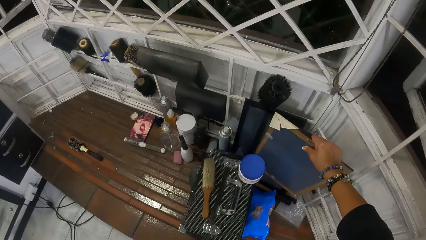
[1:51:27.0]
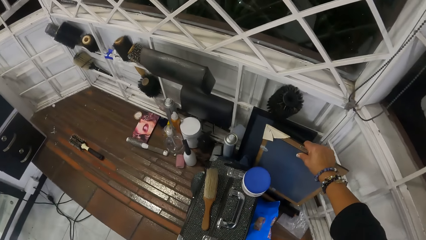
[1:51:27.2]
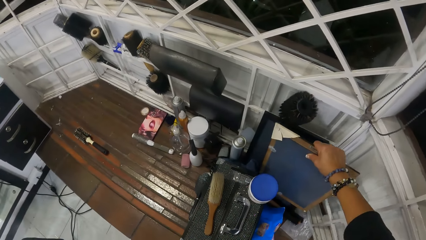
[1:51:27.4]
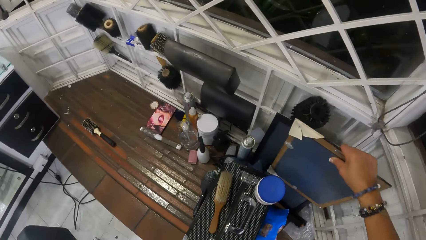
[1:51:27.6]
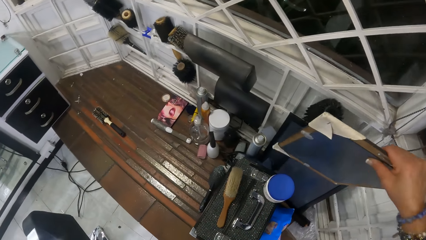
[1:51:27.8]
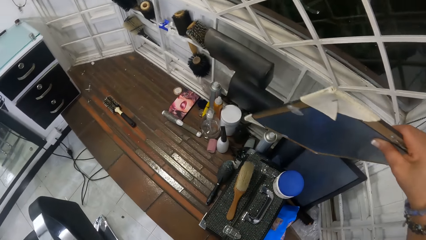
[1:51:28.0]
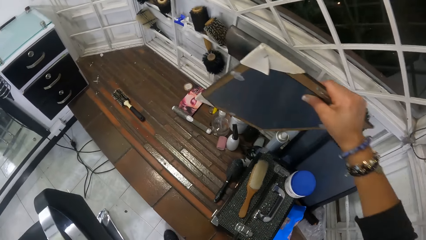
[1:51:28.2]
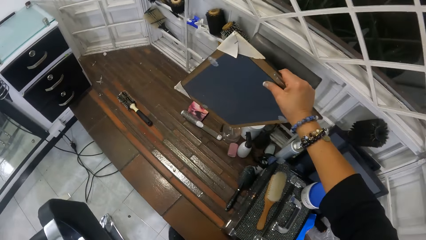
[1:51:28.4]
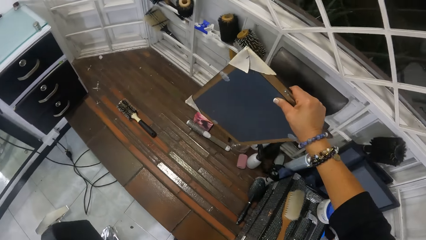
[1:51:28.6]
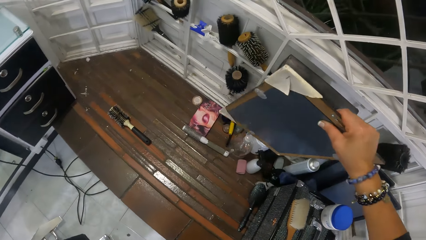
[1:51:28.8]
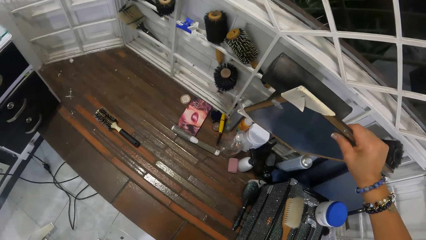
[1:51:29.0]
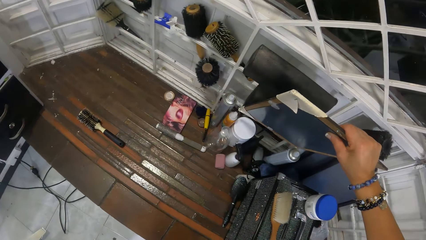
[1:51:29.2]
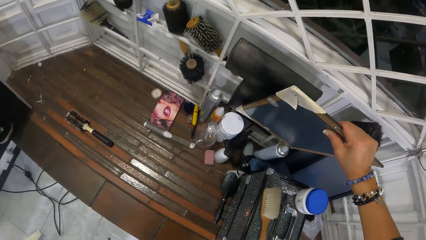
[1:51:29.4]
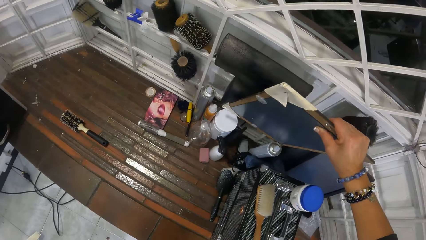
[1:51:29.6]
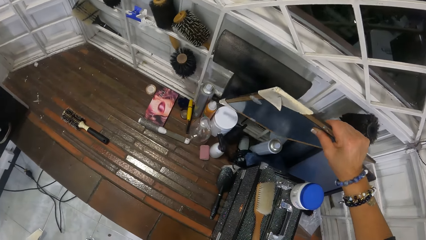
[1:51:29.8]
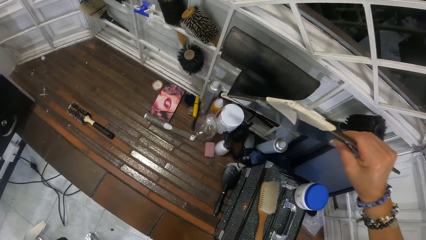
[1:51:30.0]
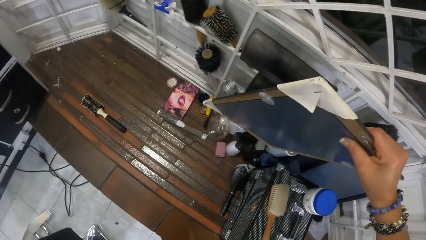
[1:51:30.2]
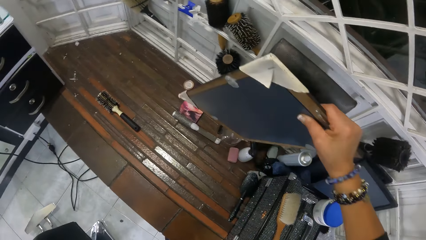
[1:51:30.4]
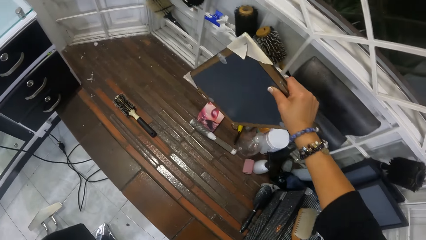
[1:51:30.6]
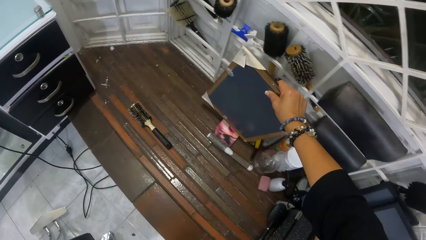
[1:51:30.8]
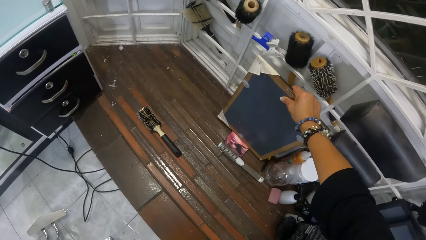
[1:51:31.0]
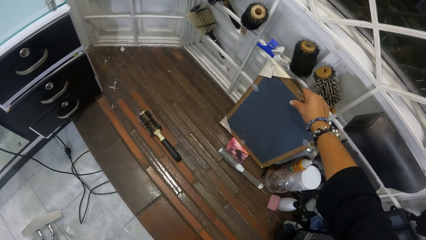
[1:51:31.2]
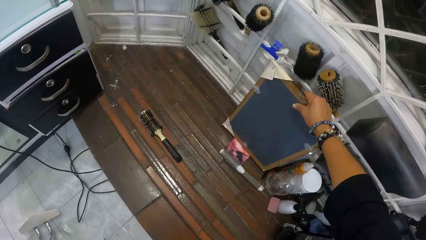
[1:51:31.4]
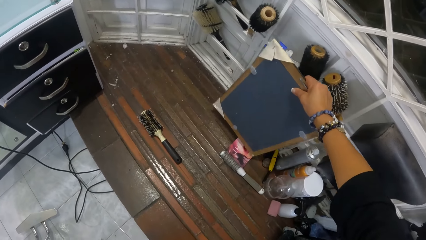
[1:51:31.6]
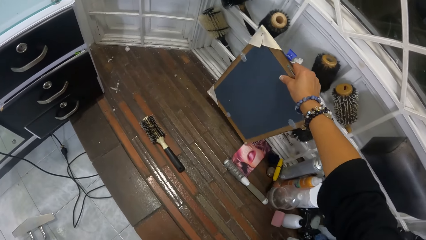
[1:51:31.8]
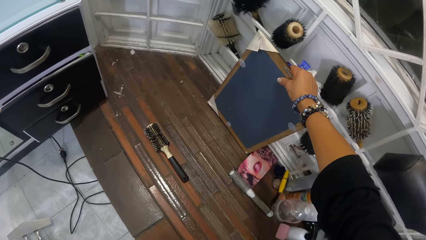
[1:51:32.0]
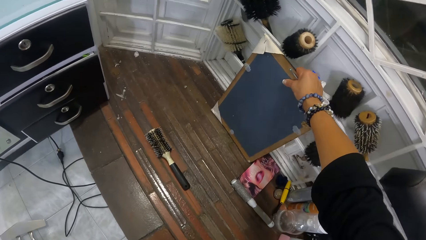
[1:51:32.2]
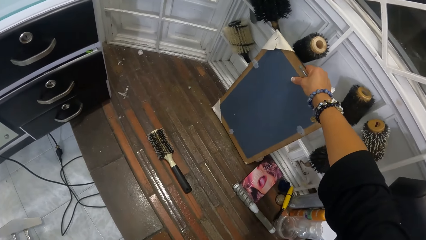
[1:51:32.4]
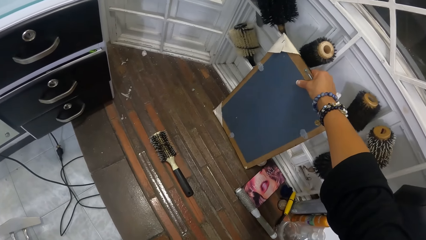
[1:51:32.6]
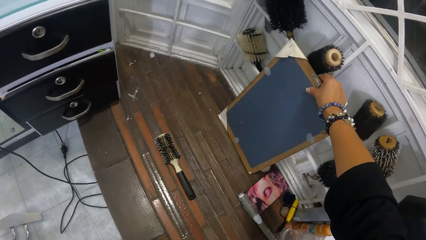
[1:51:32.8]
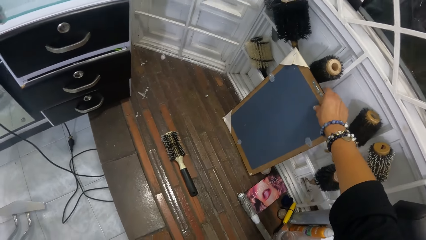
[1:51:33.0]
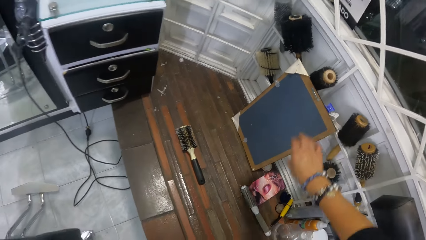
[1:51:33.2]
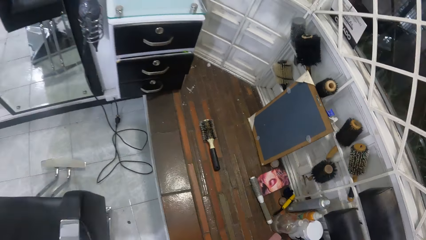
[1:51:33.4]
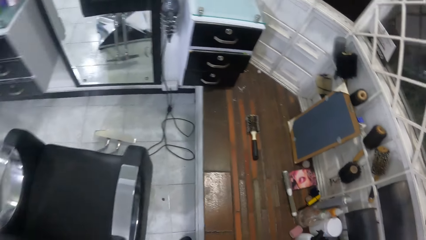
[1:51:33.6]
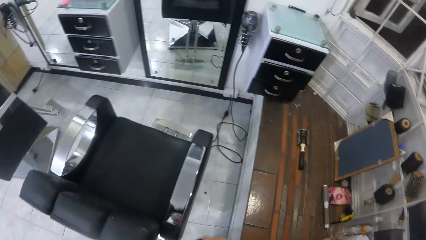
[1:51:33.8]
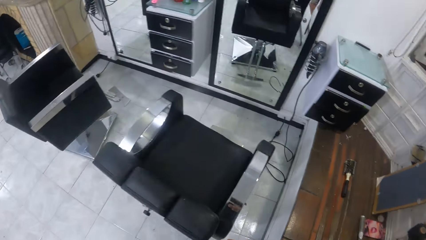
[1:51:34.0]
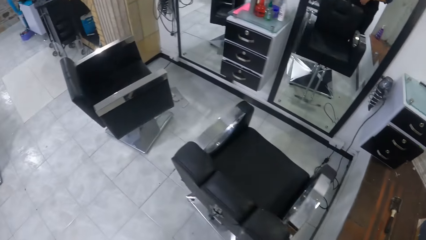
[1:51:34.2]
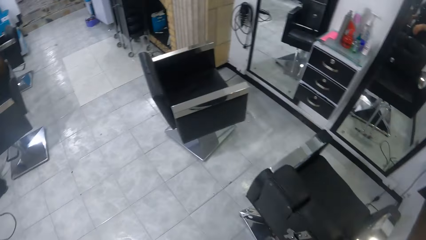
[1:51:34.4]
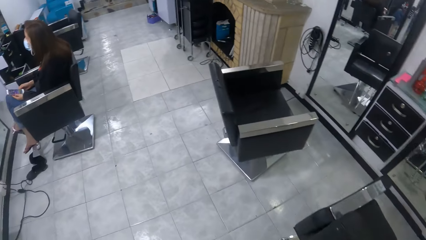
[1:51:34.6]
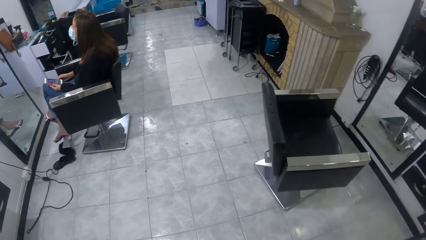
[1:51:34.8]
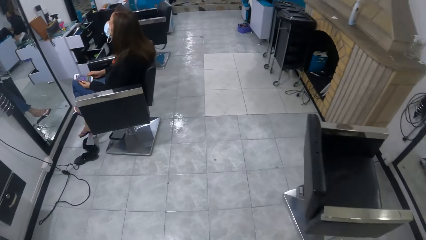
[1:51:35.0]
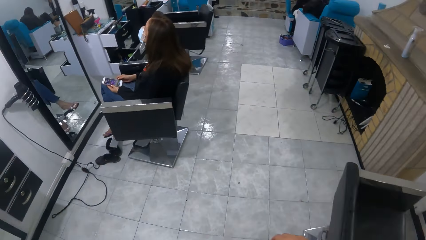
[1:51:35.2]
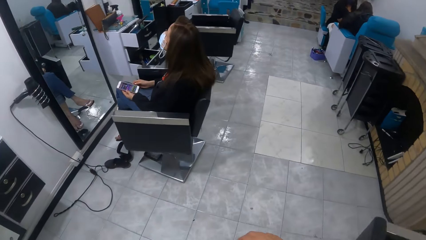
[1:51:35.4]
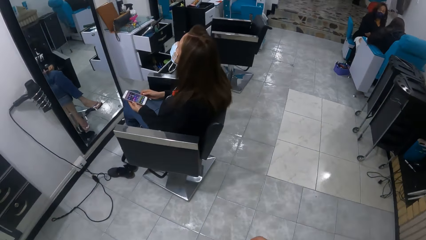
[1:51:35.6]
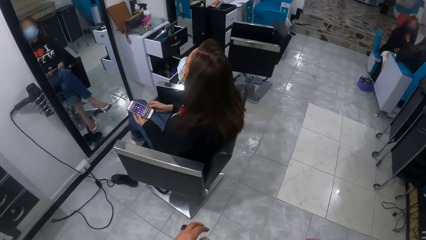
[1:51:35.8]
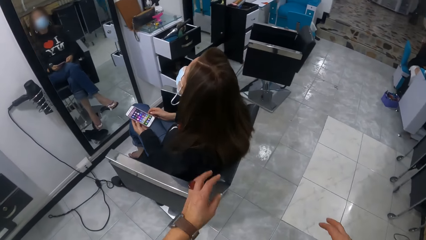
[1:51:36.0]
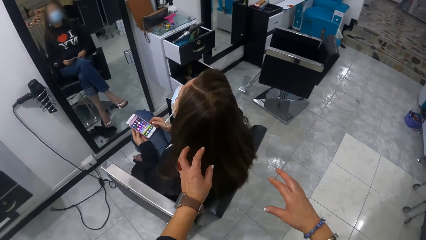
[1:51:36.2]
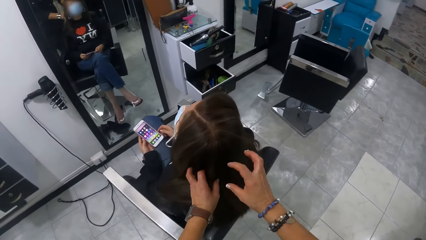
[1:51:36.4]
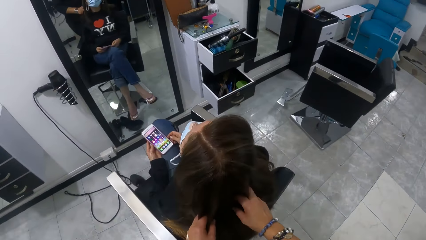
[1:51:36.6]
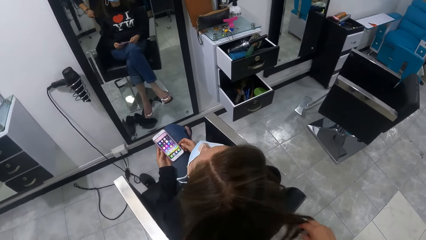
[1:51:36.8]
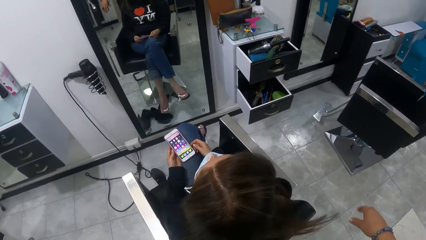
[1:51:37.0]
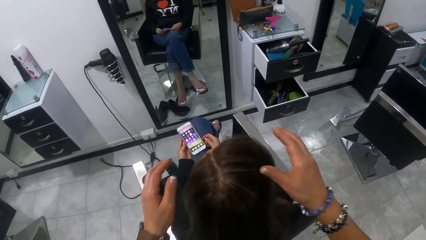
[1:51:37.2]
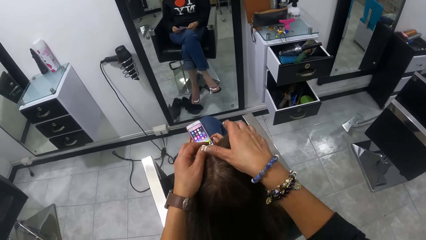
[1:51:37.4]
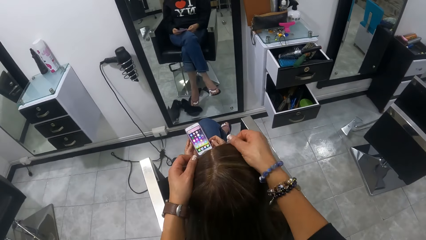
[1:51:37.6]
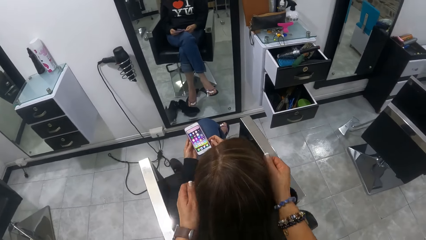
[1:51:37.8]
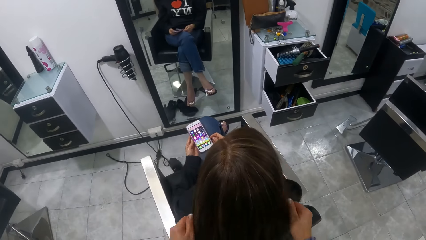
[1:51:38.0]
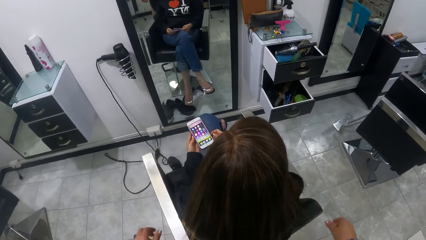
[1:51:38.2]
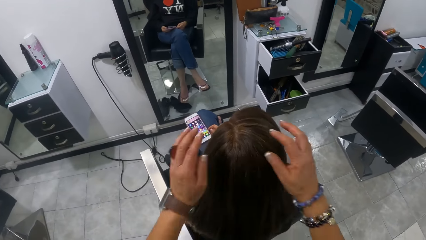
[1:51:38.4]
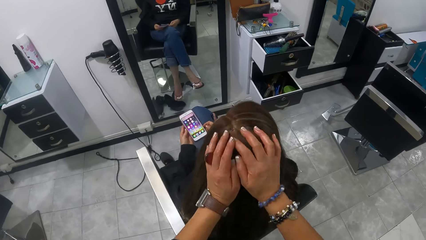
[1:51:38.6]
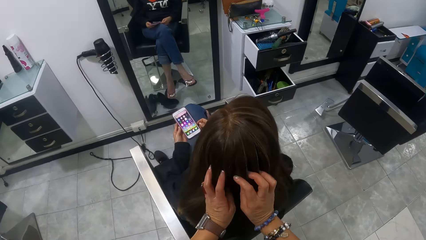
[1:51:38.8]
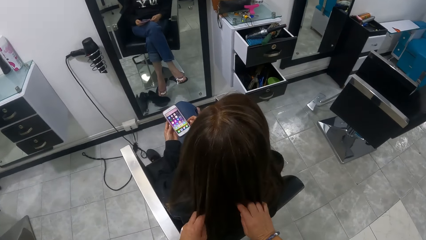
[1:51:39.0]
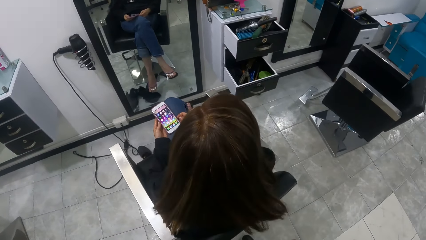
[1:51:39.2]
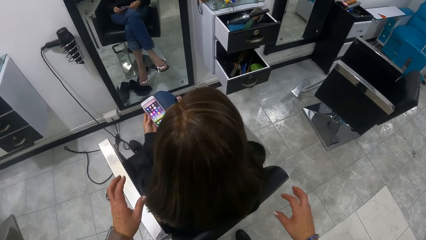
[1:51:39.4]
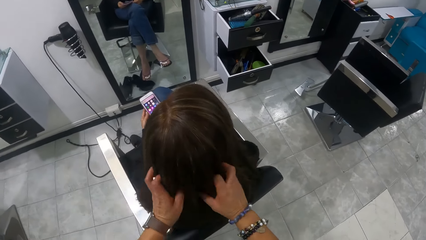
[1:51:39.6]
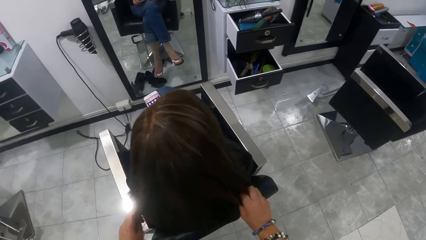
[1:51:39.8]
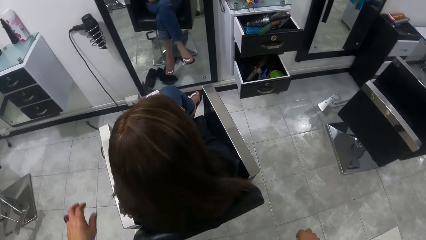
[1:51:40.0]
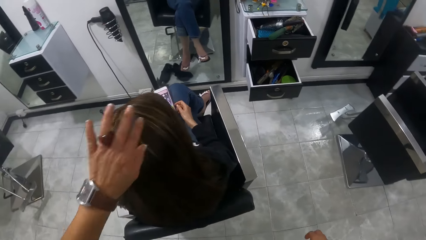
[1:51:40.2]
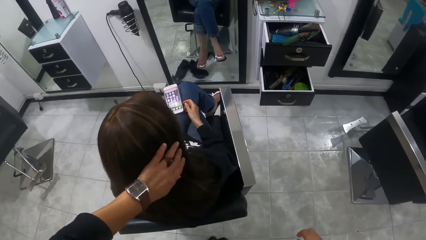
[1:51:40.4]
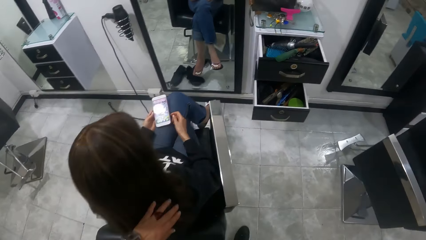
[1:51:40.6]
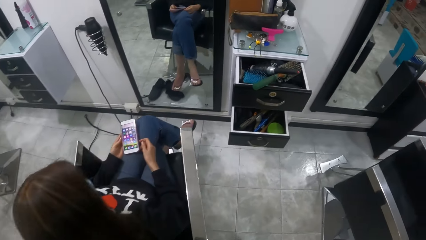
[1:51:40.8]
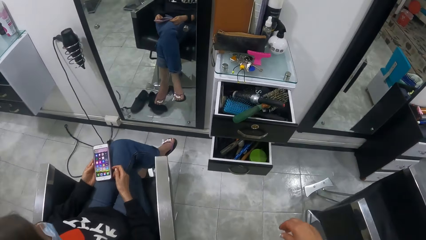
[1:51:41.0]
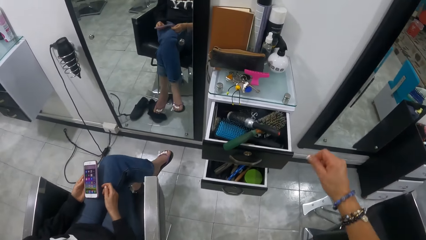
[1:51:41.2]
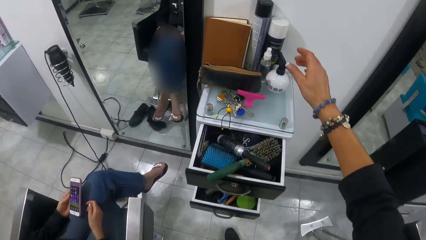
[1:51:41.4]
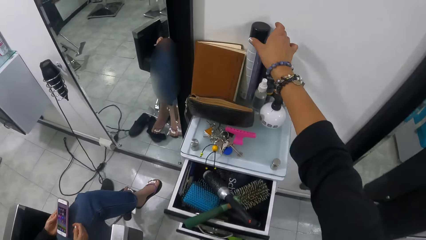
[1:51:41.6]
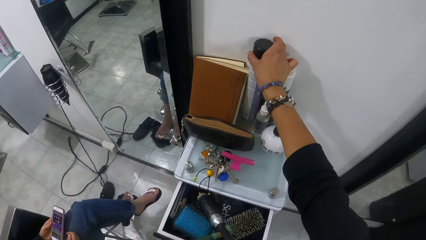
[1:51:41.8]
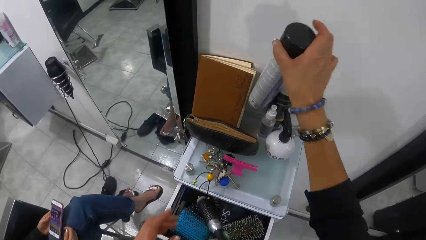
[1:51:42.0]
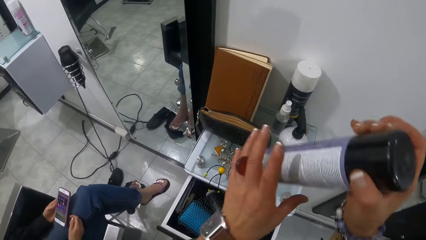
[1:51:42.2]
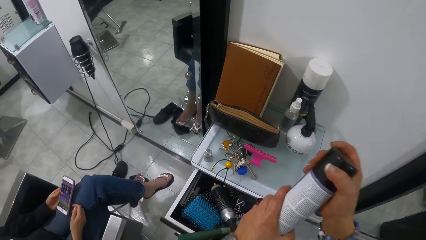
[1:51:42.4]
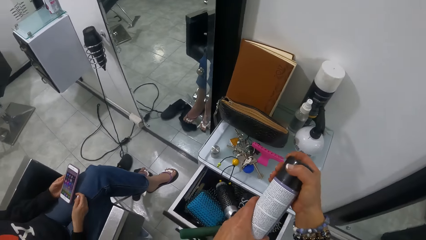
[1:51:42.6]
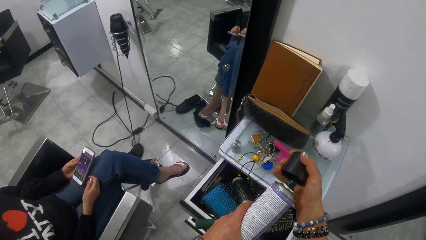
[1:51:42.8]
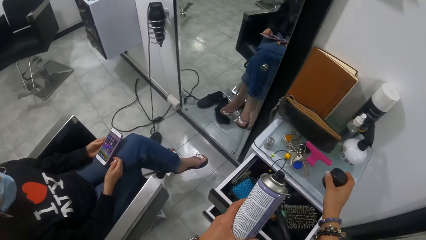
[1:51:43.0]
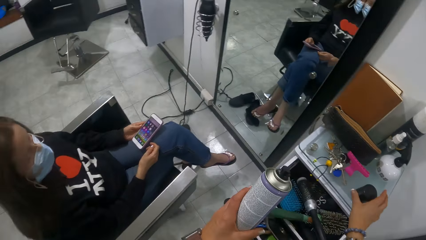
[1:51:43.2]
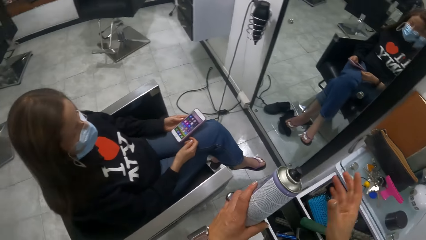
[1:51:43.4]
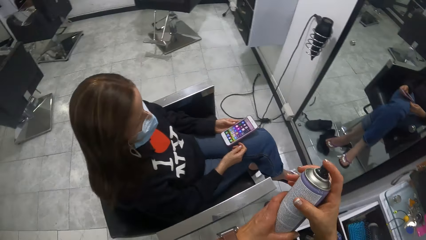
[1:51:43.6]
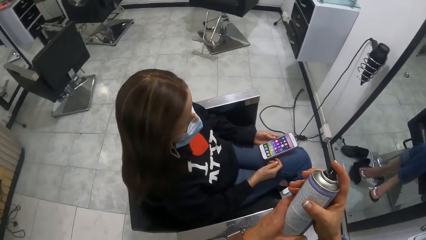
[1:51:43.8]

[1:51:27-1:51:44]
The camera wearer drops the mirror on the floor with her right hand. She walks in the salon. The woman holds the phone with her left hand. The camera wearer touches the woman's hair with her hands. She picks up a hair spray on the cabinet with her right hand. She holds the hair spray with her hands. She removes the hair spray lid from the hair spray in her left hand with her right hand. She drops the hair spray lid on the cabinet with her right hand. She holds the hair spray with her hands.
